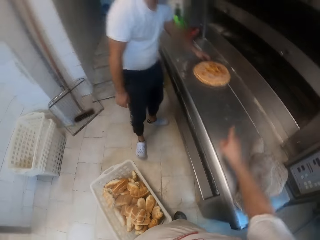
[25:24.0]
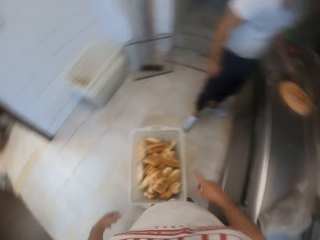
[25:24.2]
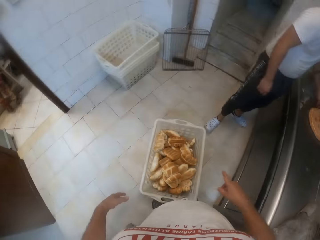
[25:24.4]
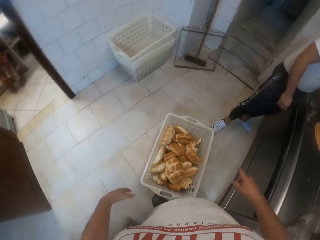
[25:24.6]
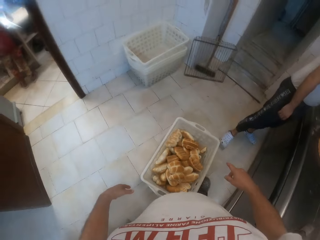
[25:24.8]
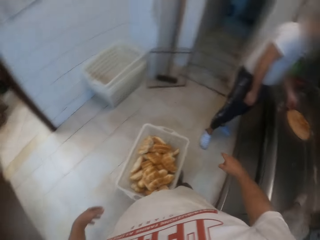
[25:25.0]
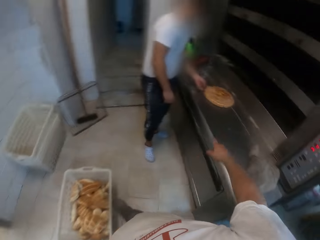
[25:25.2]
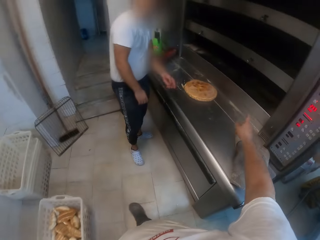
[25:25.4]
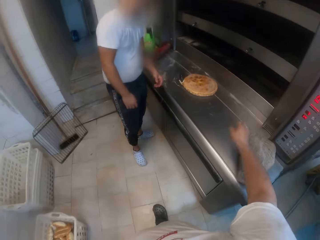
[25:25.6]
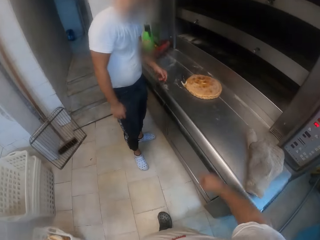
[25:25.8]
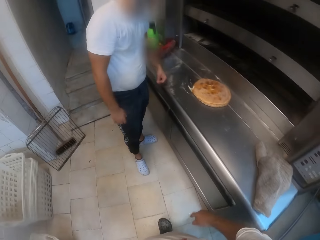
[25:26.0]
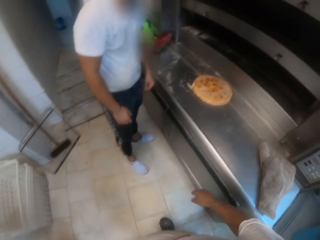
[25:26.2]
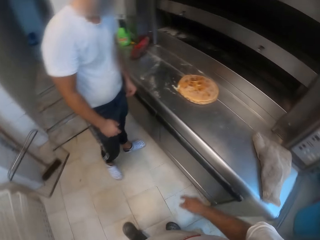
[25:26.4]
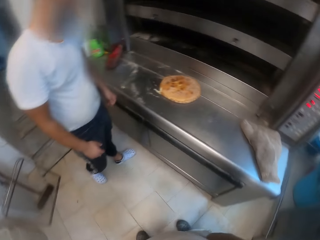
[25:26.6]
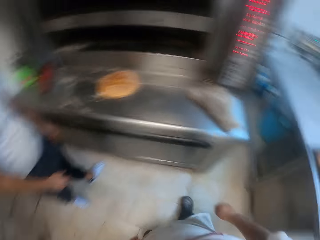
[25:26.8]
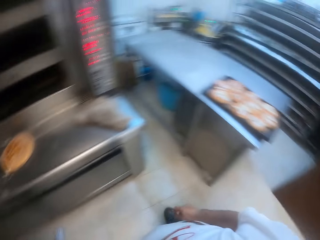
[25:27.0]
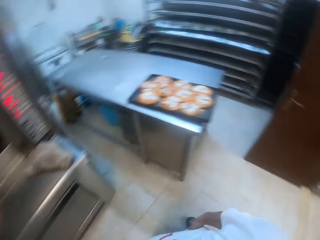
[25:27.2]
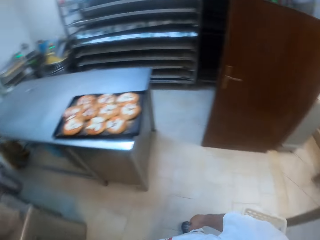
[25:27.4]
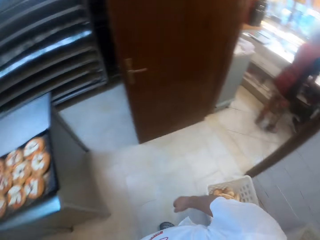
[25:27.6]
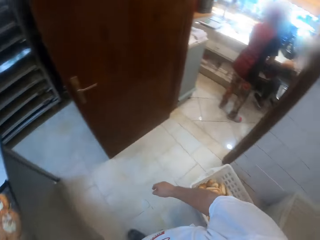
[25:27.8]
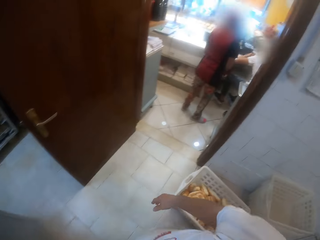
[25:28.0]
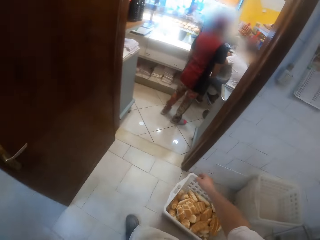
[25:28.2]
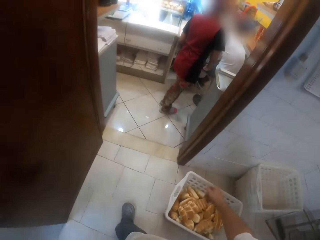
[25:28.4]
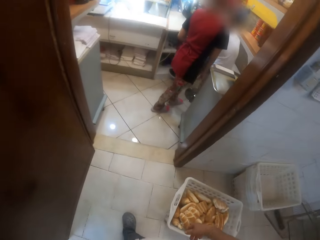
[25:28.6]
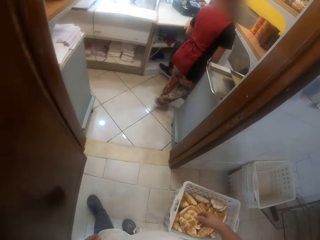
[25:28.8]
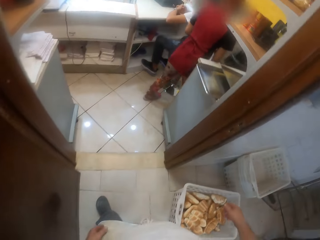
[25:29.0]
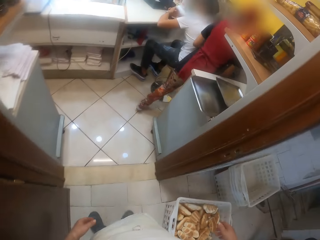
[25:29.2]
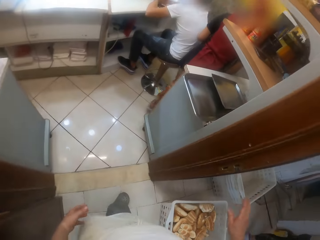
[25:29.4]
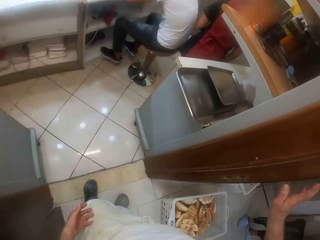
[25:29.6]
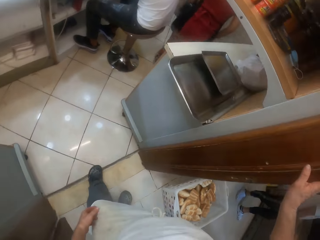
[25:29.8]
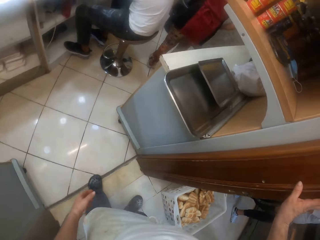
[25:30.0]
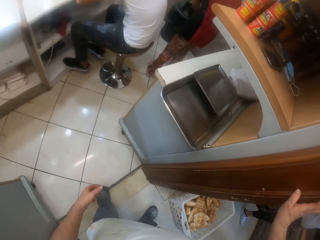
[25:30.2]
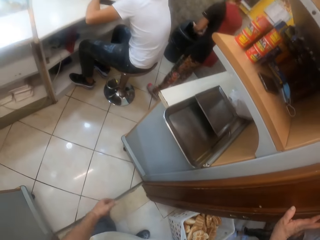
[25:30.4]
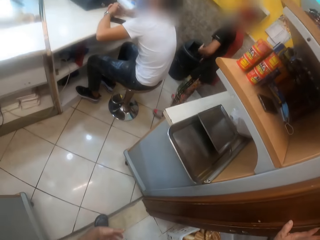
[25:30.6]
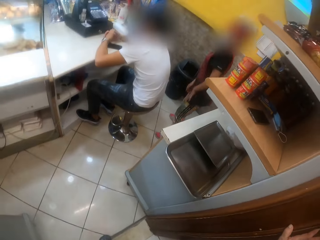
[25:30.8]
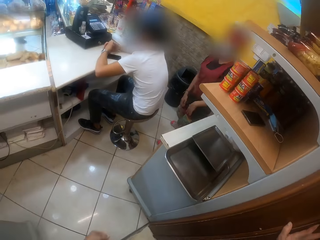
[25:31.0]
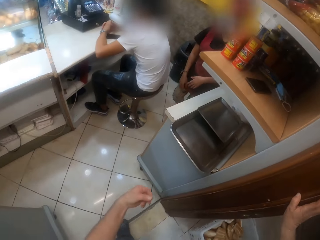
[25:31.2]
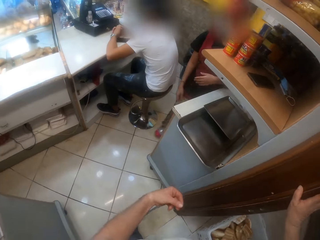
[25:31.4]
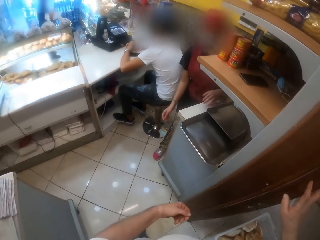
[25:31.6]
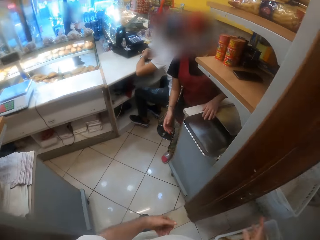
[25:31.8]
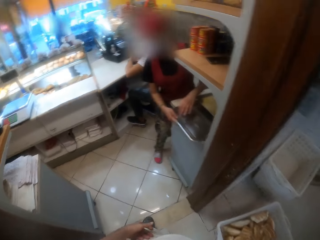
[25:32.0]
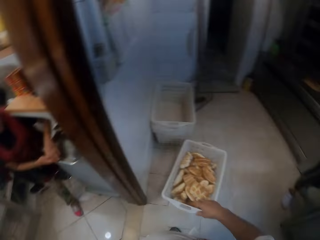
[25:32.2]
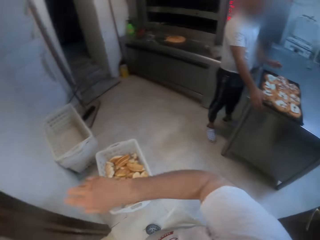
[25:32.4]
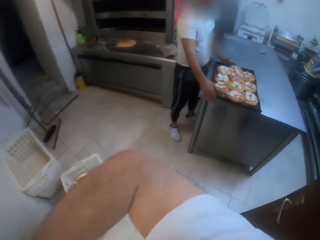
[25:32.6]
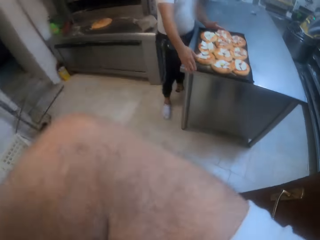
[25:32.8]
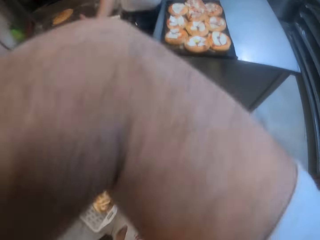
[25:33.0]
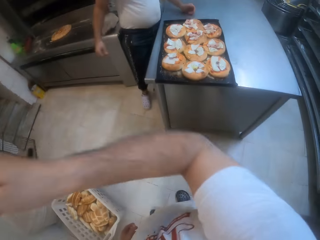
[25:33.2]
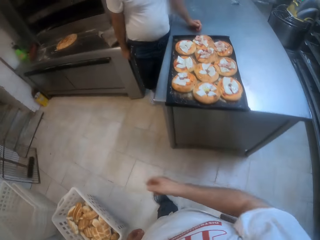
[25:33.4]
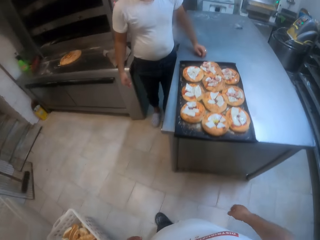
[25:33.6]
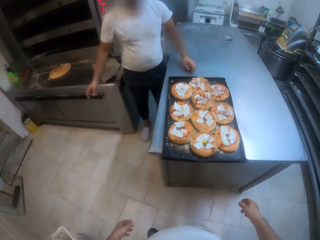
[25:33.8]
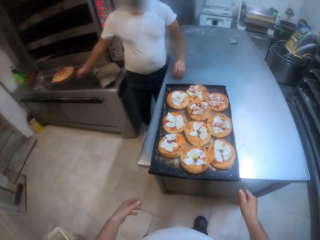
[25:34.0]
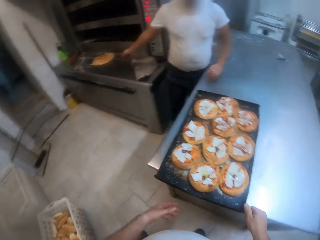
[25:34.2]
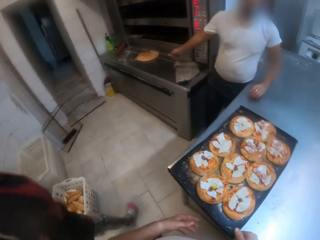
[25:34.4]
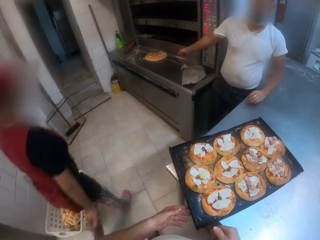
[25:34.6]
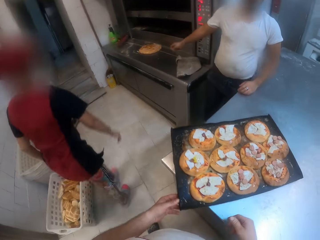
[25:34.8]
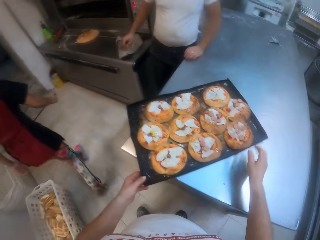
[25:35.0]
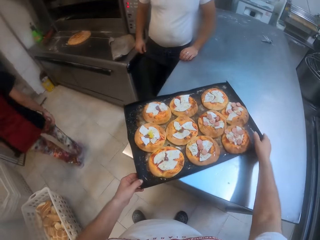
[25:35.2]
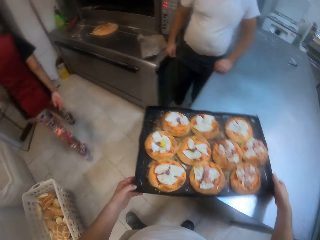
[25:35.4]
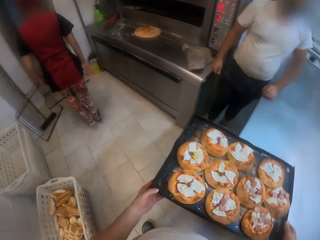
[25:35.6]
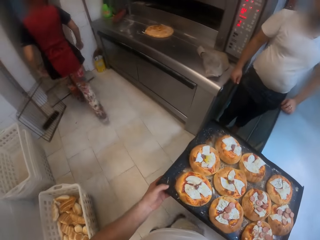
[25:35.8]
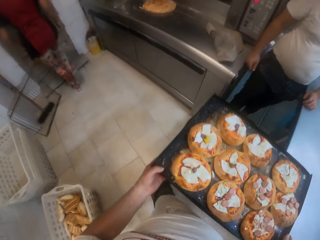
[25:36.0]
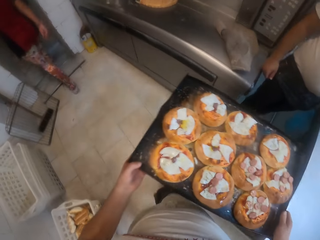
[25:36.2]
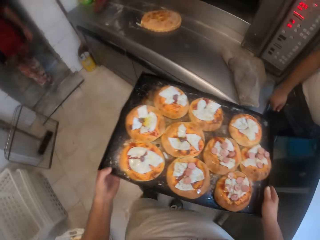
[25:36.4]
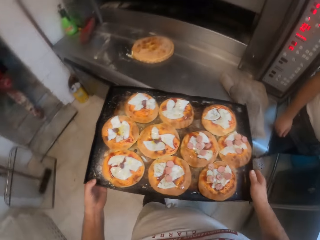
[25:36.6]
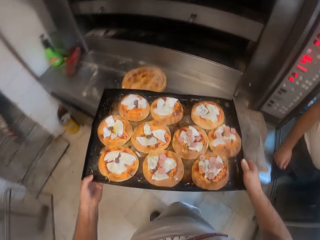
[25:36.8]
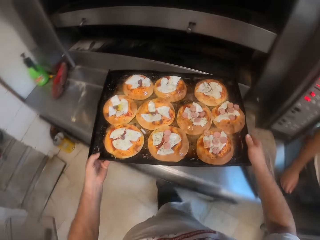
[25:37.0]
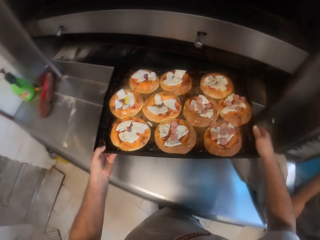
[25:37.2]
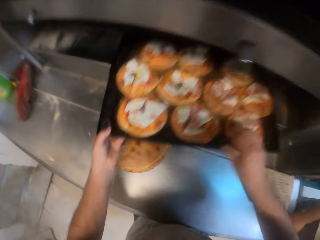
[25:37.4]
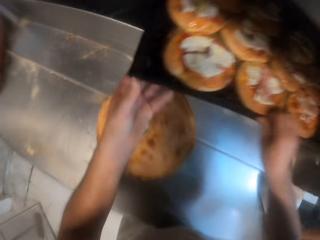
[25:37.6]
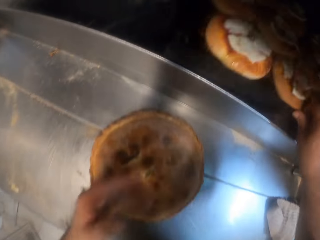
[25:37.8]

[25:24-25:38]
The camera wearer gestures out with his right hand. He slides the basket on the floor with his right leg. He touches the pizza on the countertop with his left hand. He gestures out with his right hand. He turns around the room, moves around the room and stands up. He interacts with the woman. He looks around the room and moves around the room. He picks up the tray. He puts the tray of pizzas into the oven with both his hands. He carries the tray.

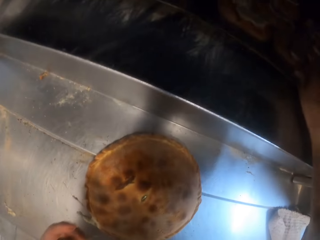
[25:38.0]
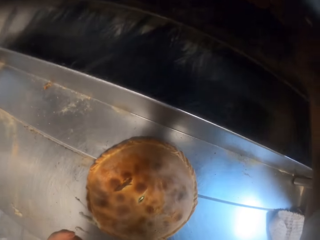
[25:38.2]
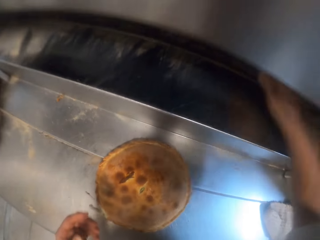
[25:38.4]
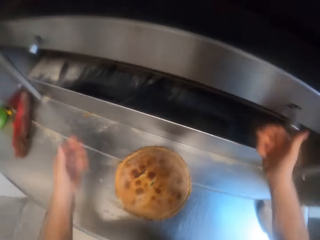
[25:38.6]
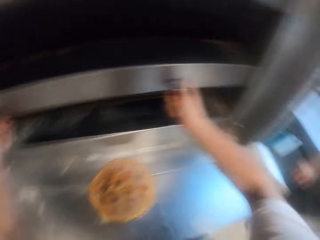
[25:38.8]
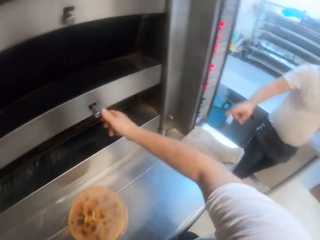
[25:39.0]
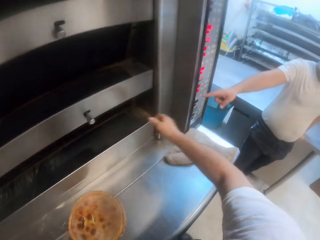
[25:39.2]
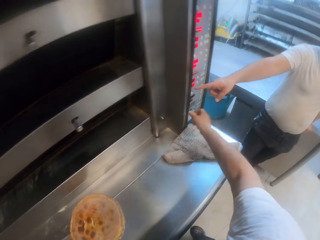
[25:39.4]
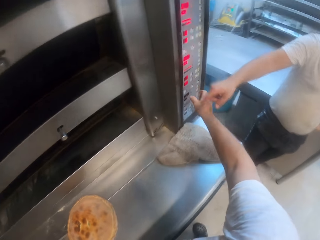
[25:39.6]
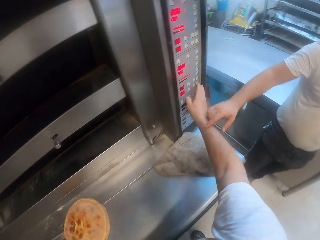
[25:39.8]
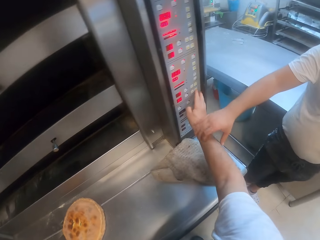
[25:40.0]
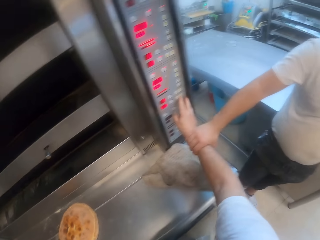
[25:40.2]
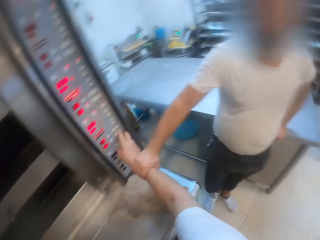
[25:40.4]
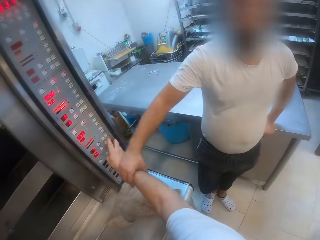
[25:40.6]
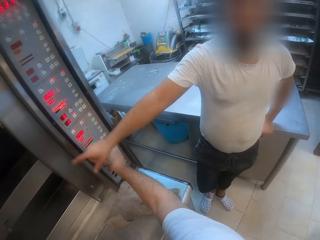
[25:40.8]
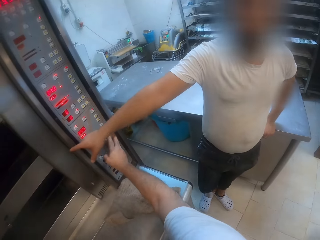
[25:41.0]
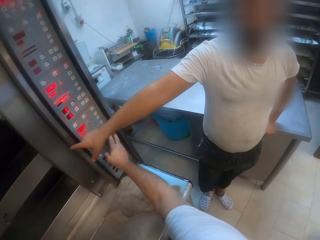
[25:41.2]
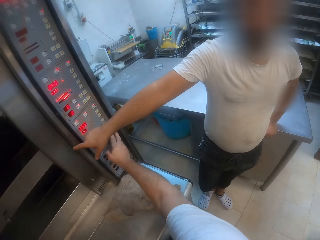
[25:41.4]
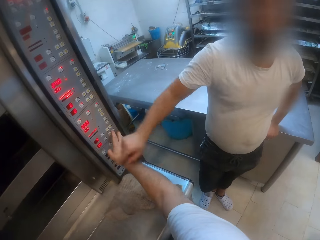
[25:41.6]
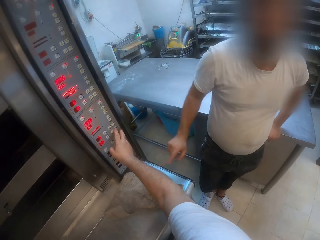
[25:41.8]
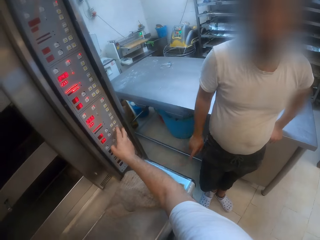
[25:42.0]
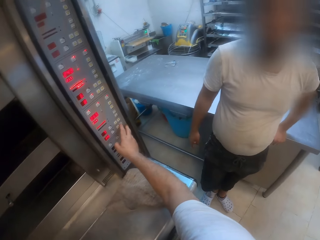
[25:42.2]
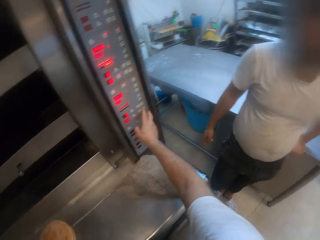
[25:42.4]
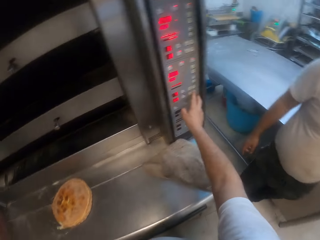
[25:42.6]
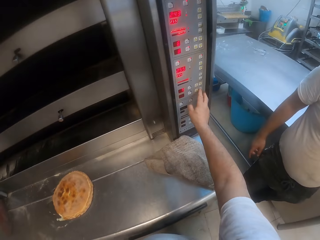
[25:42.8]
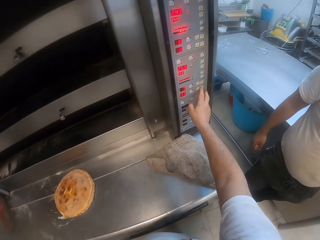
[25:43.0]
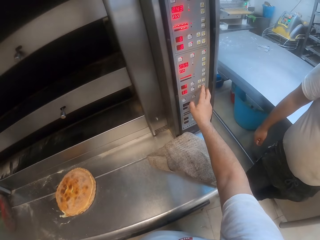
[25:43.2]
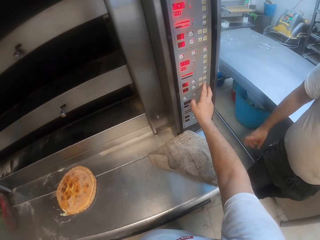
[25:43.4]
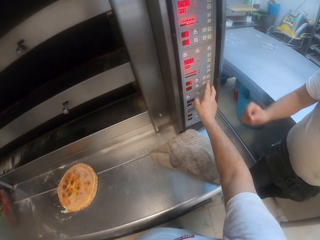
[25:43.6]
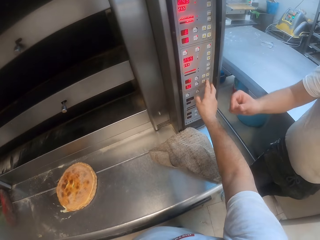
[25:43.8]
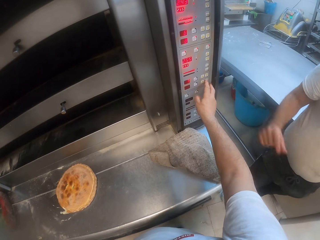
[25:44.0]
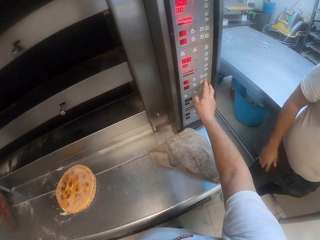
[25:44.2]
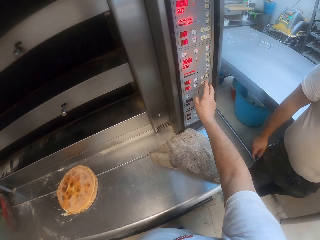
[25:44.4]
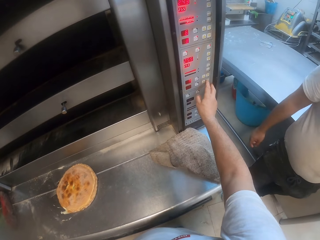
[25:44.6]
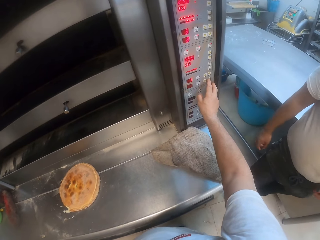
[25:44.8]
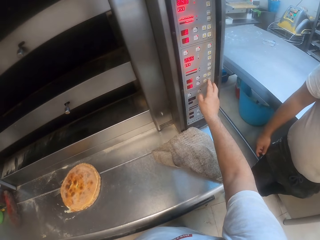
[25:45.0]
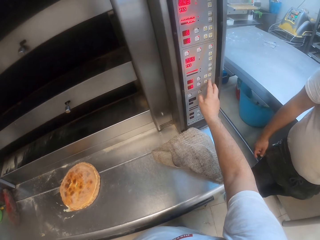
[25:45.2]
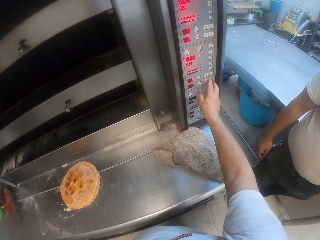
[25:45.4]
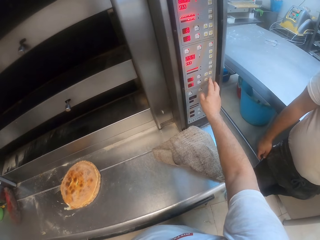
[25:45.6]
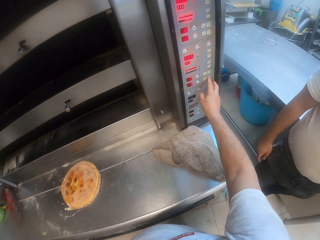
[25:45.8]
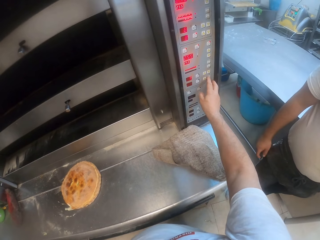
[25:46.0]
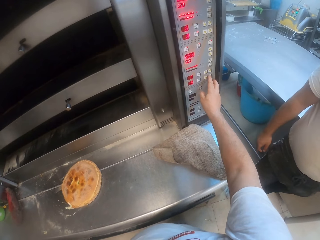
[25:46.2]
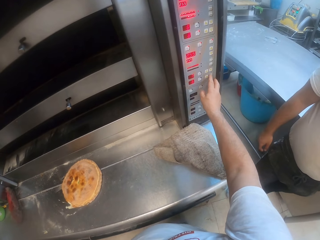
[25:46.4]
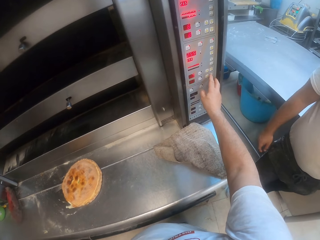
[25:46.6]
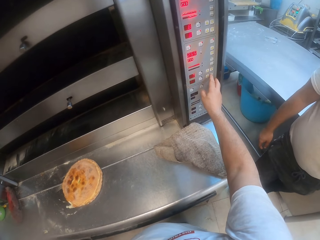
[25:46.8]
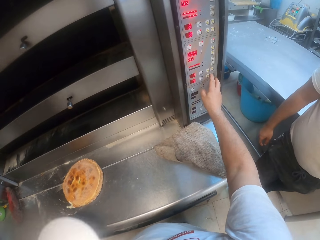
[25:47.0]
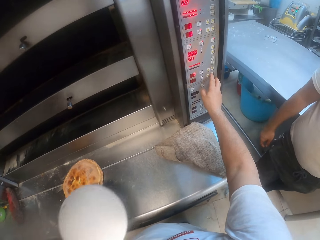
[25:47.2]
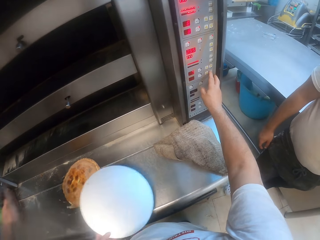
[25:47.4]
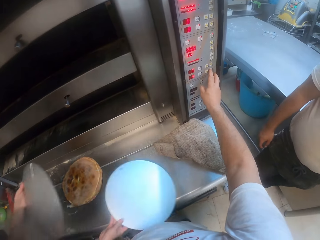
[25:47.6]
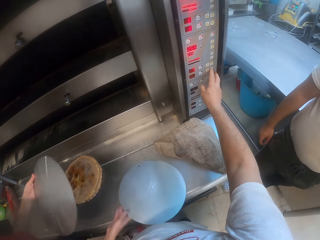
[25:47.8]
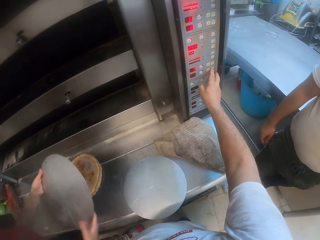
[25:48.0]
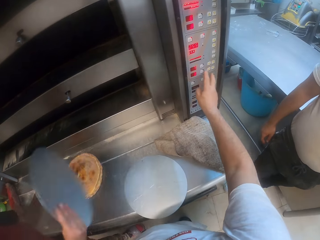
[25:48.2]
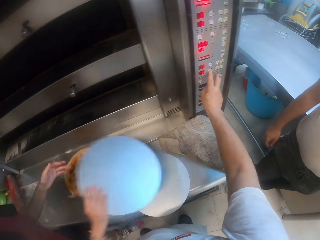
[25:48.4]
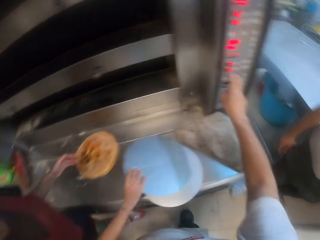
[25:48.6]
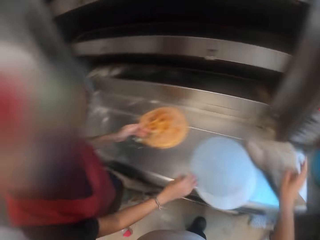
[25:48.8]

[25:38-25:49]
The camera wearer turns a knob on the oven with his right hand. He interacts with the man. He touches a button on the oven with his right hand. The man gestures out. The camera wearer adjusts the oven. The woman drops a pizza pan on the countertop with her right hand. She does it again.
